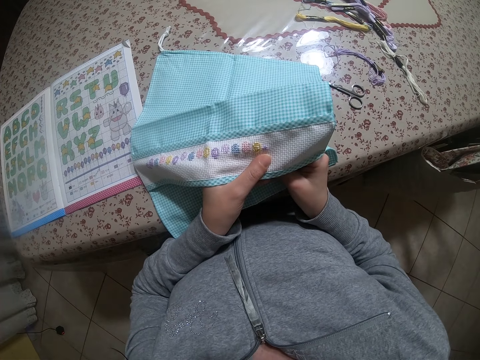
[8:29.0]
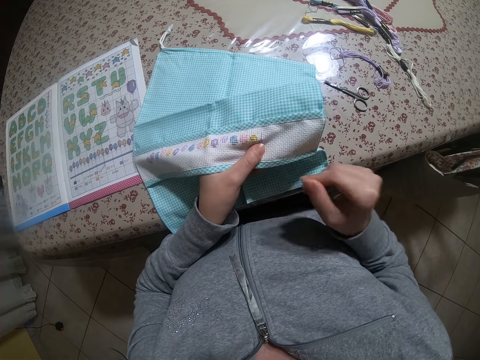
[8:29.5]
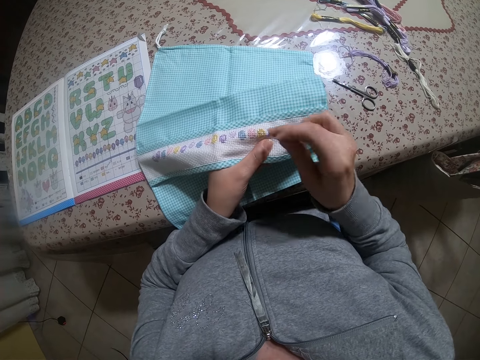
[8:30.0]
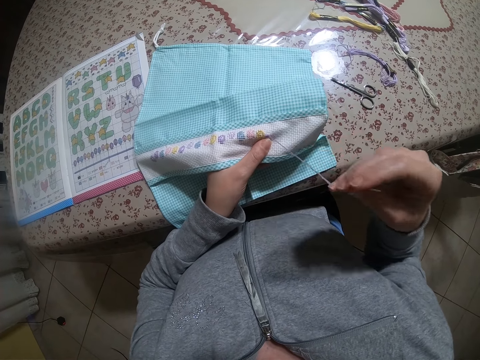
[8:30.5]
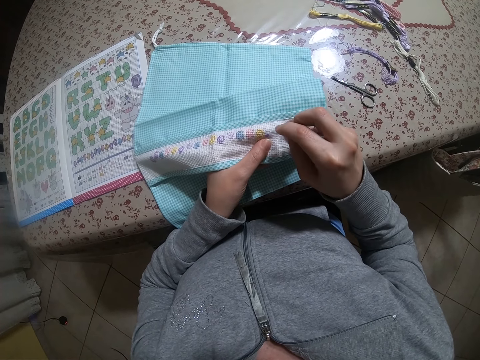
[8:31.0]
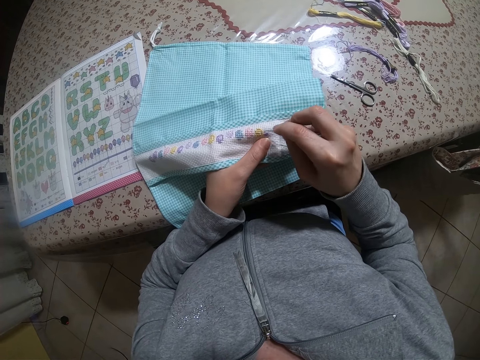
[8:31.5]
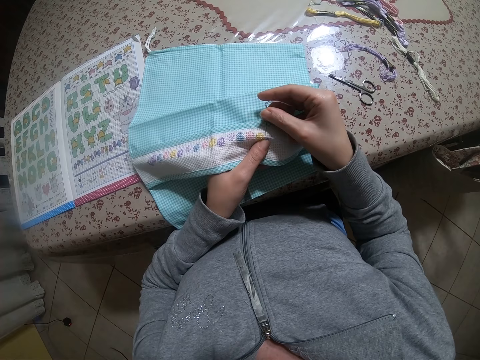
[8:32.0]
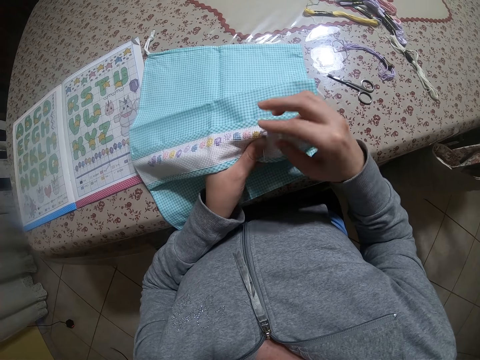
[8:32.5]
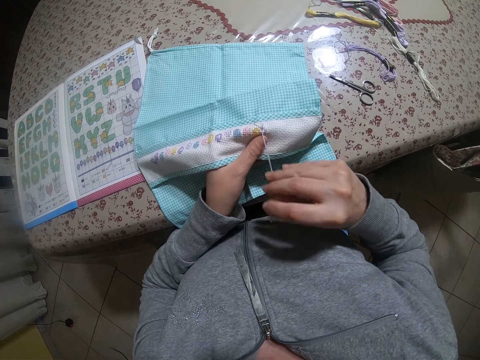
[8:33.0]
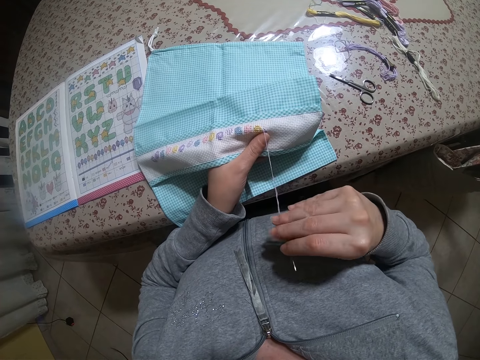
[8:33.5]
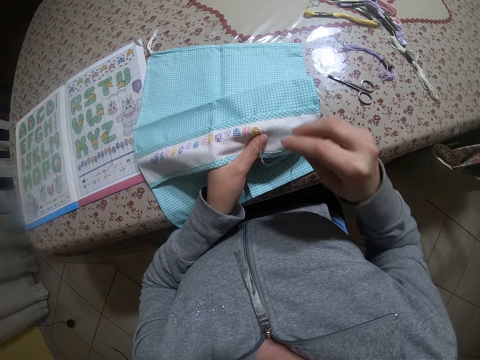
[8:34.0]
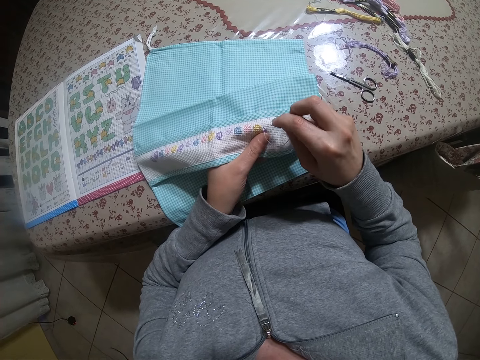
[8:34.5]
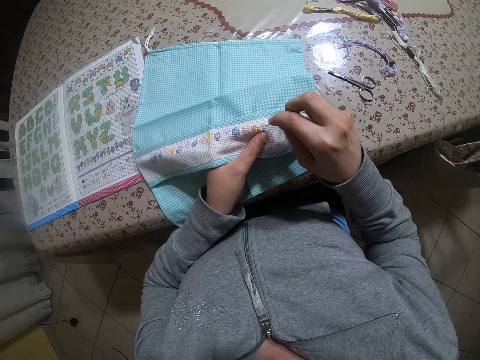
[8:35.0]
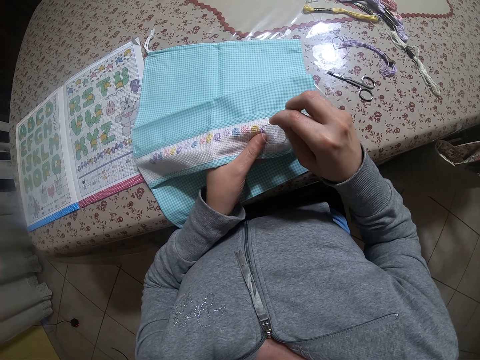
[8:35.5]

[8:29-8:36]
The camera wearer knits.

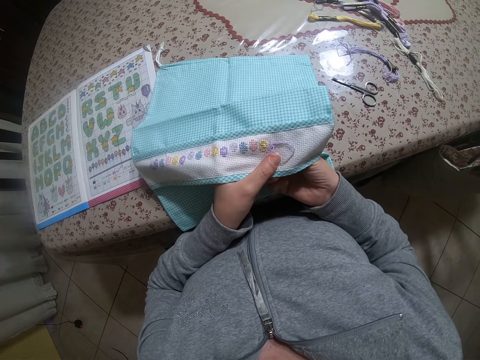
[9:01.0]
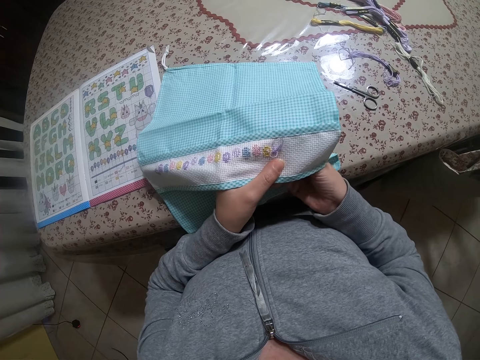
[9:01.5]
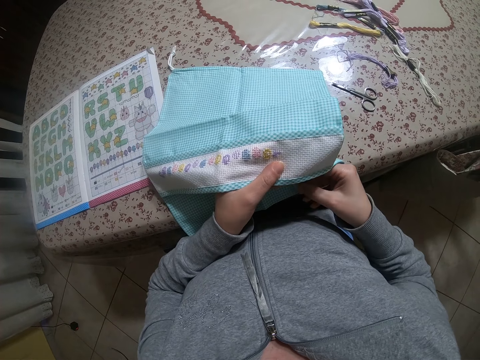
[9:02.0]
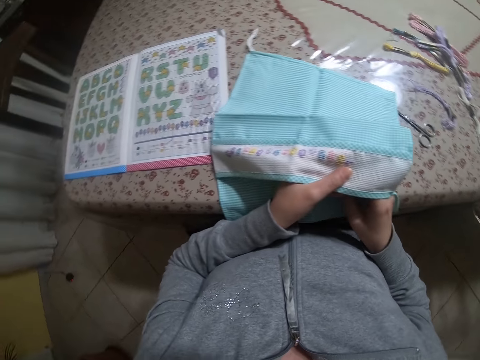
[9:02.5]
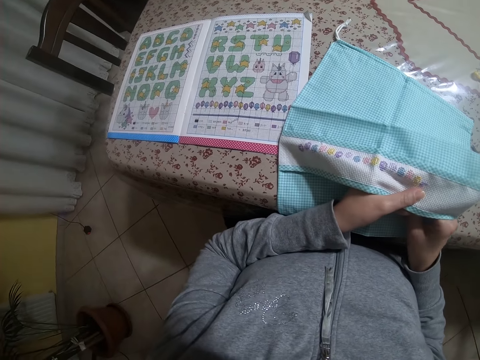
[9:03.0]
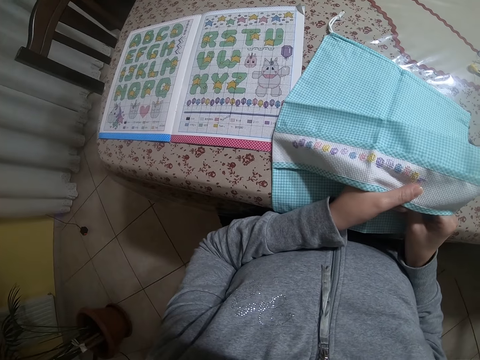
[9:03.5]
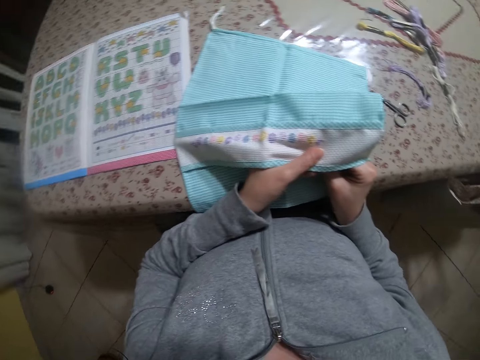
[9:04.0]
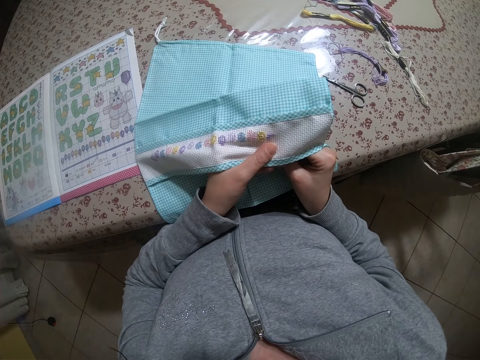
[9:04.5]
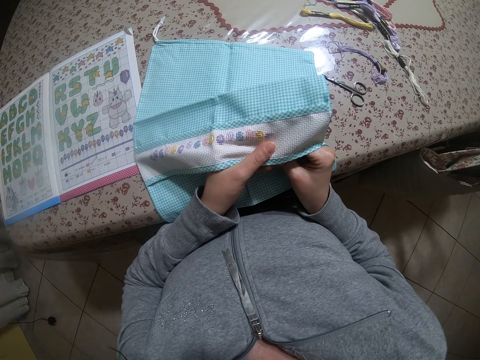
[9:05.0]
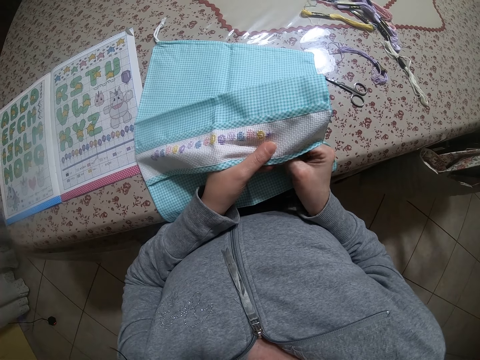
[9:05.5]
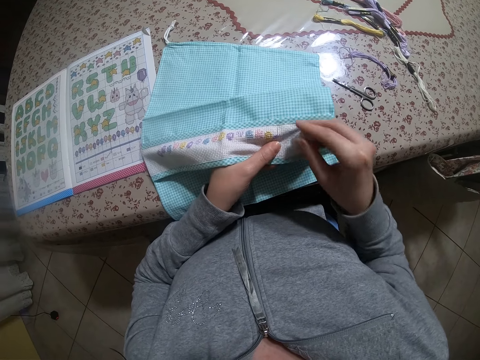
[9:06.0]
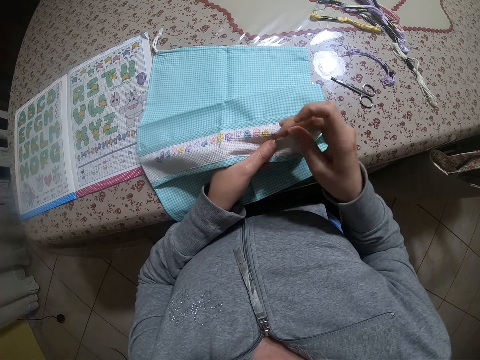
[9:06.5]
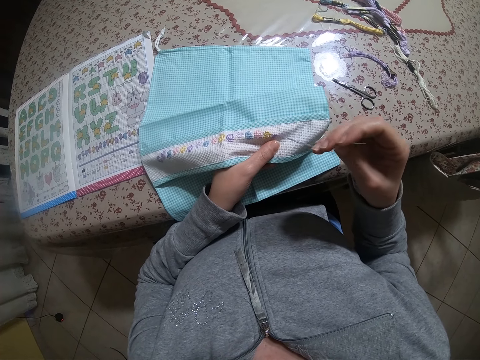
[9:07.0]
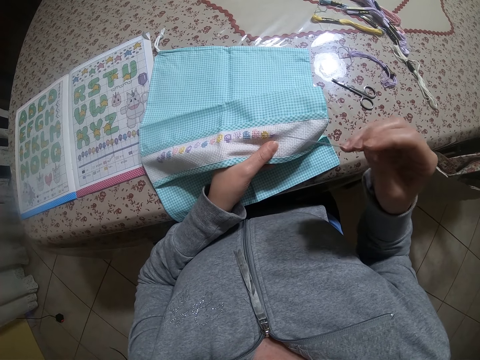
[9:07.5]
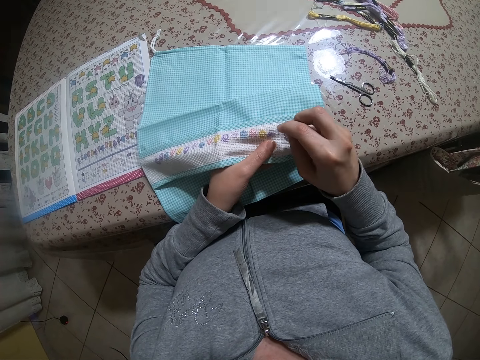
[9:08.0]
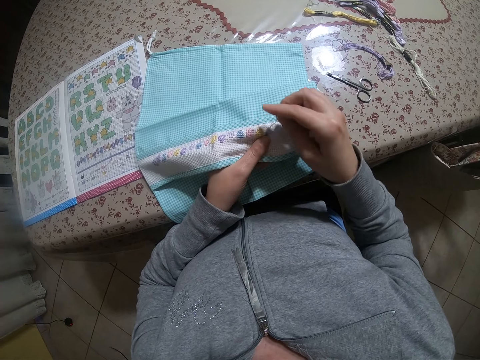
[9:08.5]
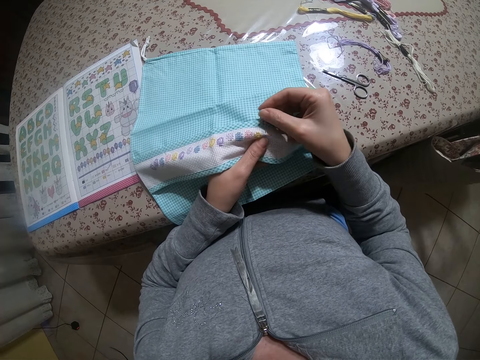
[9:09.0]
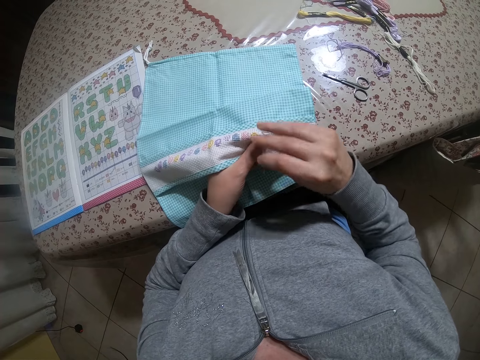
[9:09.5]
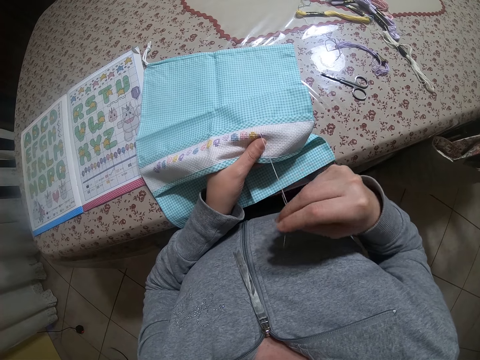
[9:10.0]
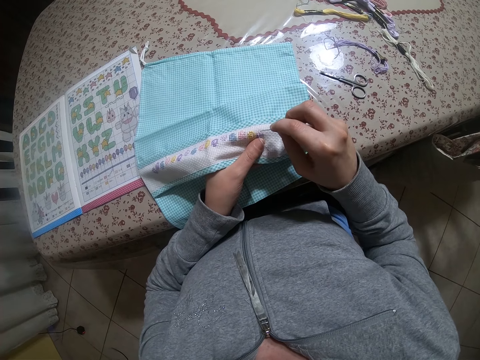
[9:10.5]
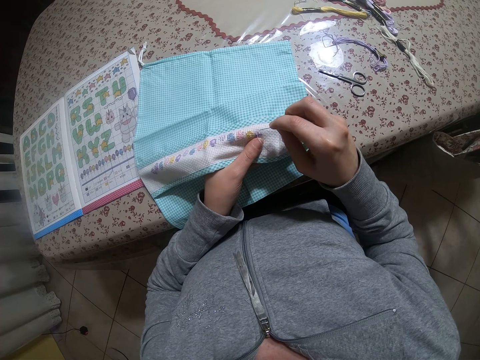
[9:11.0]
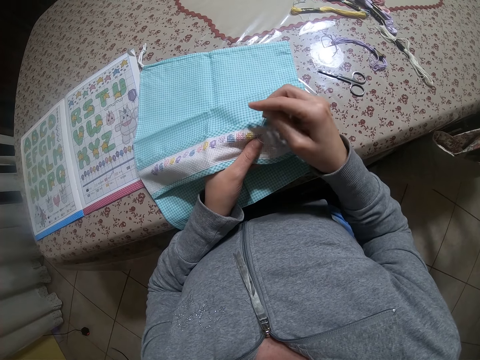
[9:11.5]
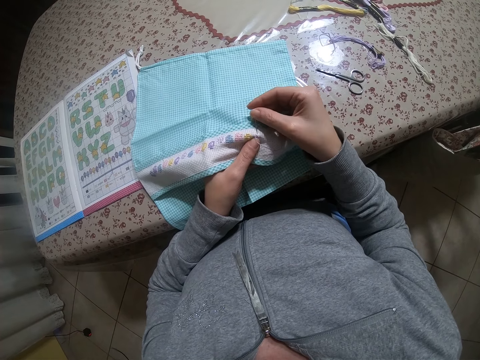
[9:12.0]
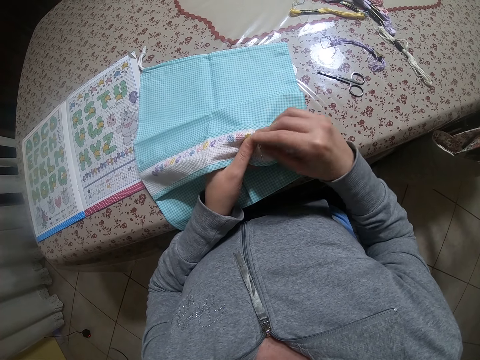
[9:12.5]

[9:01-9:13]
The camera wearer looks around. They knit.

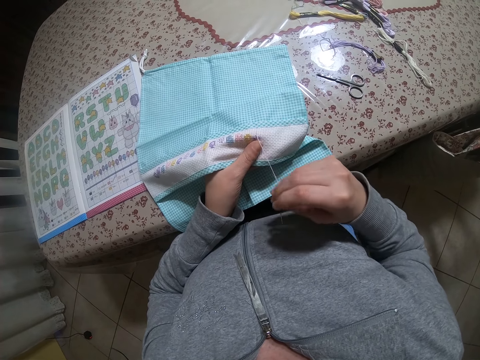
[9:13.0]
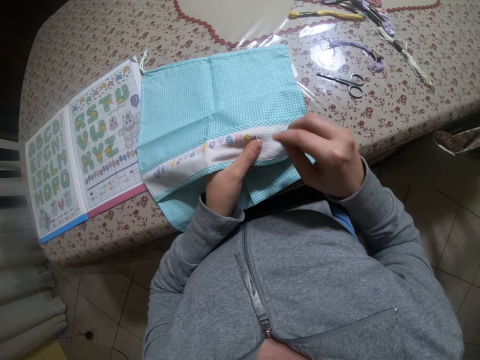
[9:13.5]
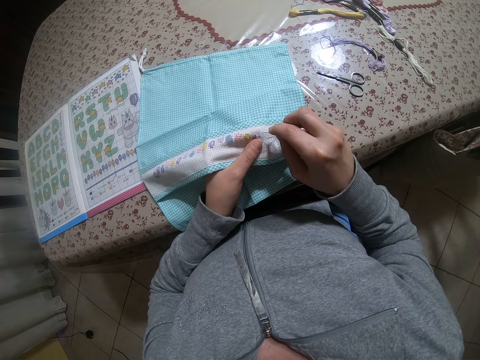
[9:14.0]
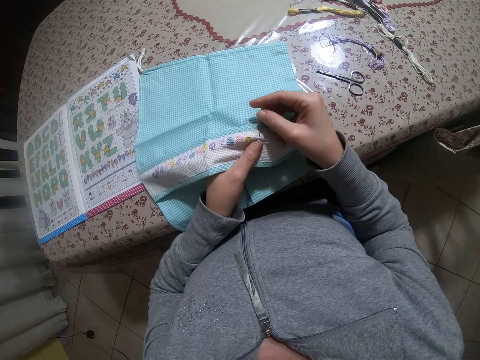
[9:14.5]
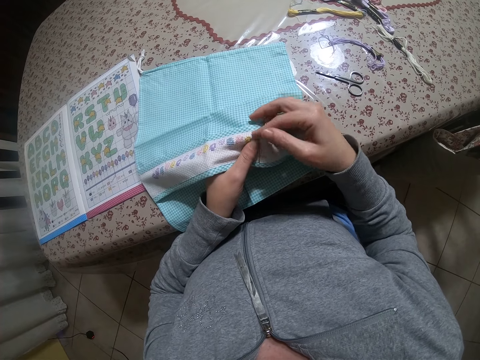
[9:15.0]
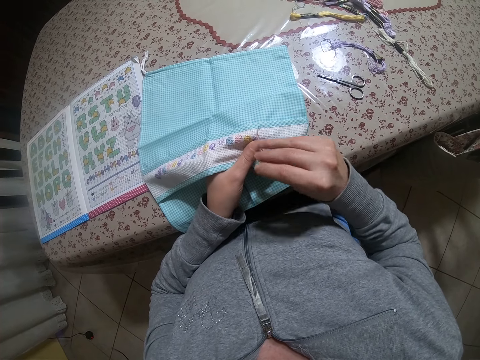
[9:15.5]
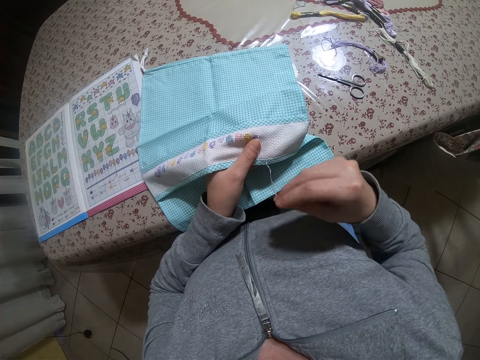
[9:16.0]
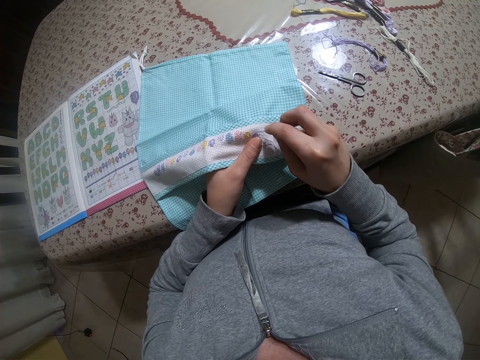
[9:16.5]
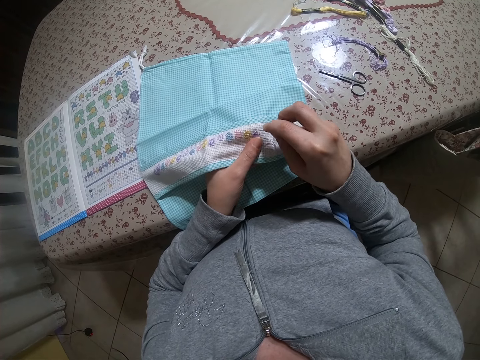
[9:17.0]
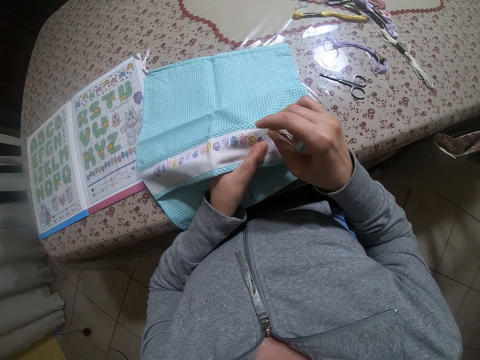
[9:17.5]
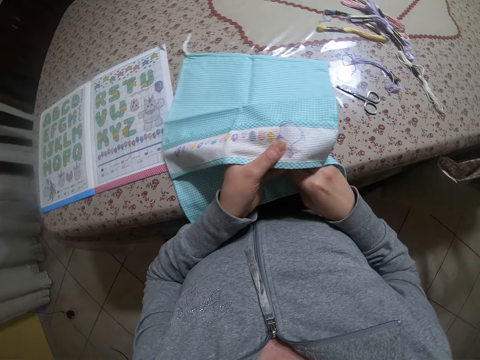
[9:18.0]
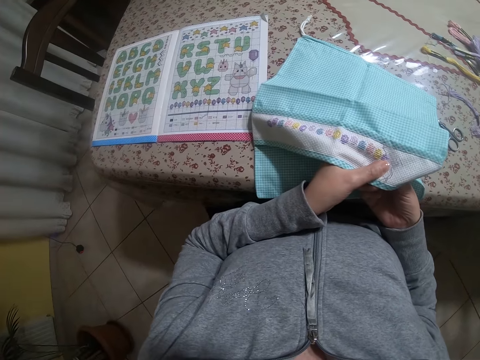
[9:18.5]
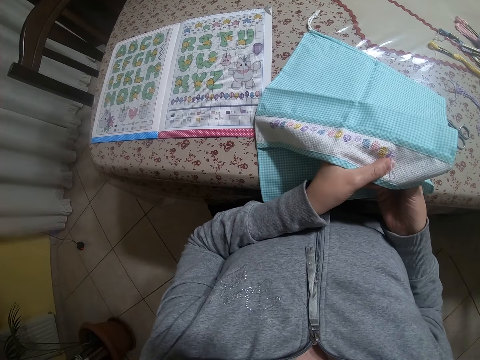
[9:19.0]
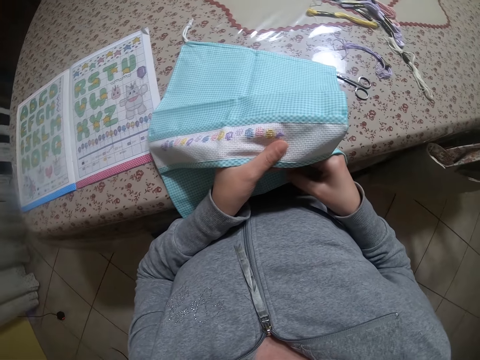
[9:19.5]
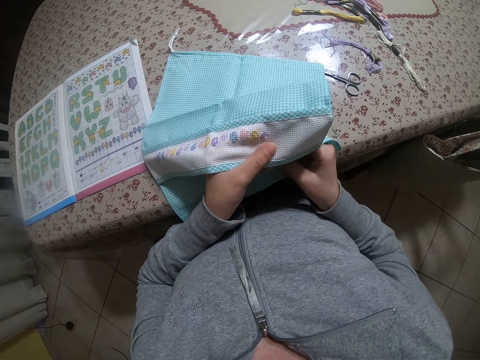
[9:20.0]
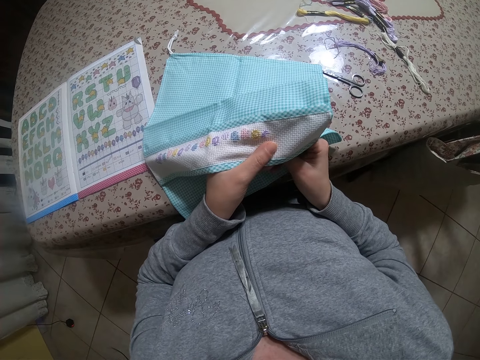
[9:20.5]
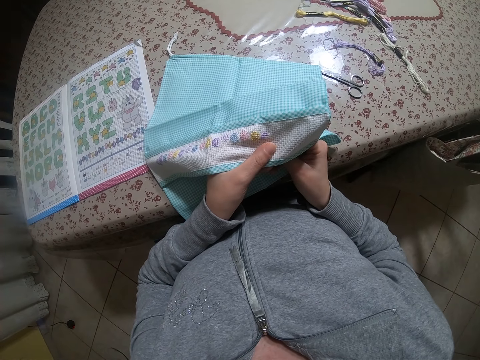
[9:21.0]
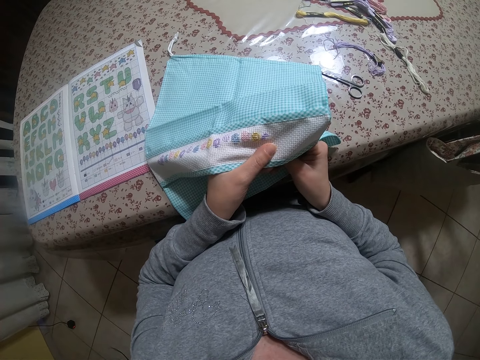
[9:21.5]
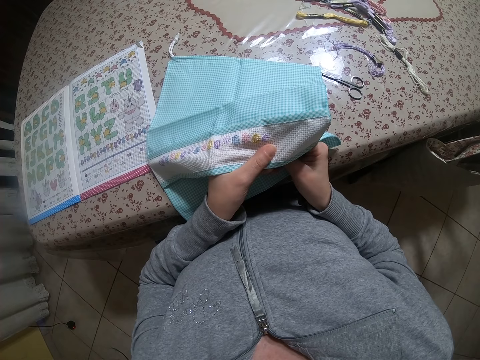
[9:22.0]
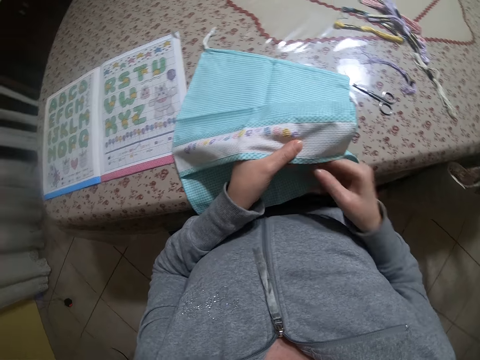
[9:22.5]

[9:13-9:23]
The camera wearer glances at the cross stitch chart on the table. She looks around. She stitches an embroidery design on the piece of cloth in her left hand with the needle in her right hand. She holds the cloth. She glances at the cross stitch chart on the table.
